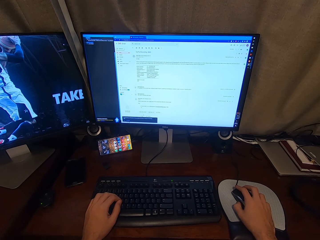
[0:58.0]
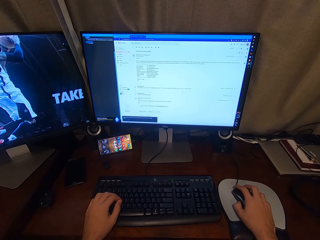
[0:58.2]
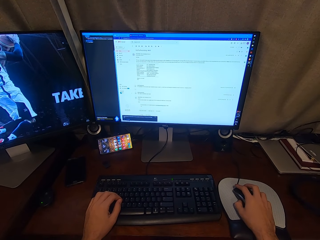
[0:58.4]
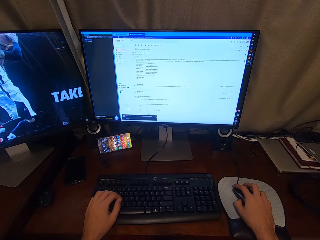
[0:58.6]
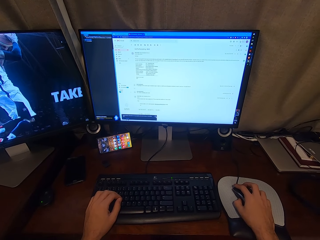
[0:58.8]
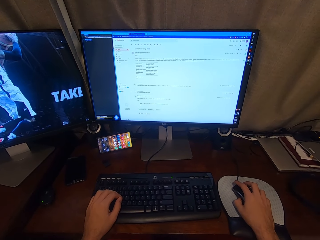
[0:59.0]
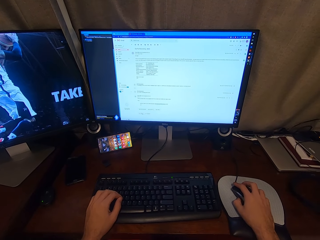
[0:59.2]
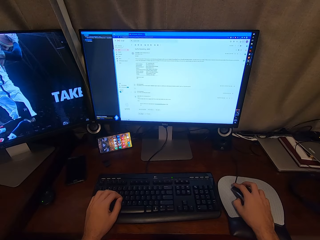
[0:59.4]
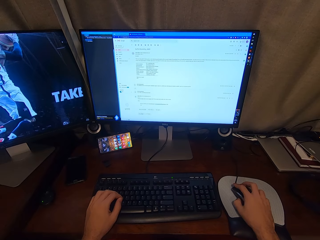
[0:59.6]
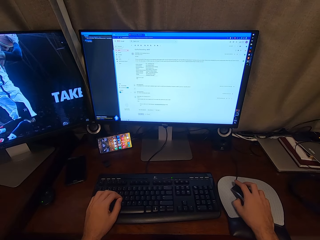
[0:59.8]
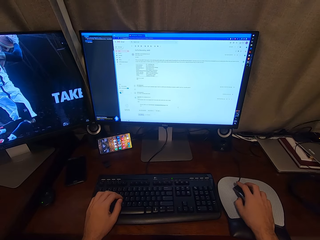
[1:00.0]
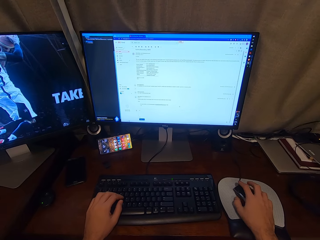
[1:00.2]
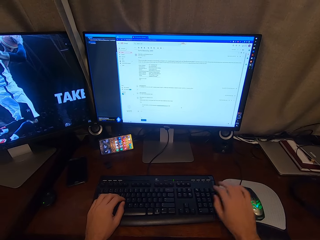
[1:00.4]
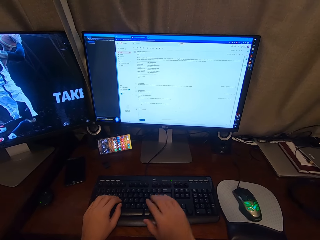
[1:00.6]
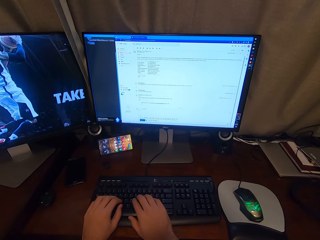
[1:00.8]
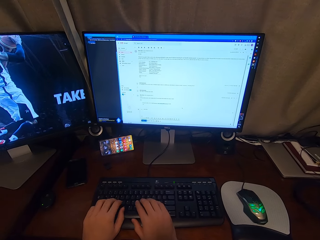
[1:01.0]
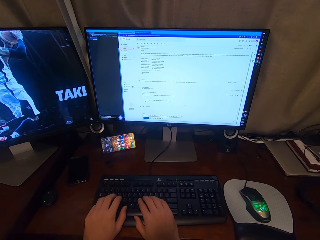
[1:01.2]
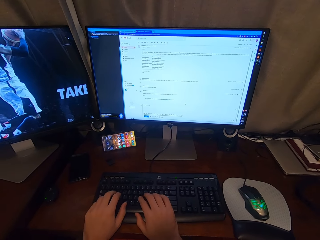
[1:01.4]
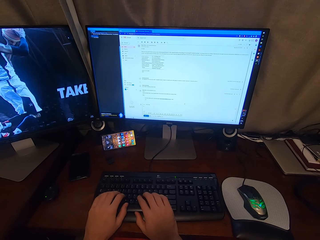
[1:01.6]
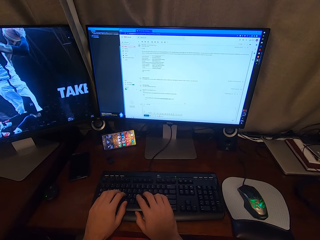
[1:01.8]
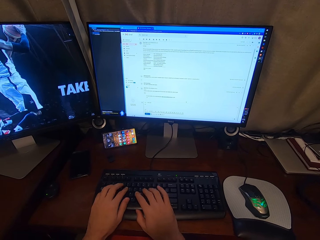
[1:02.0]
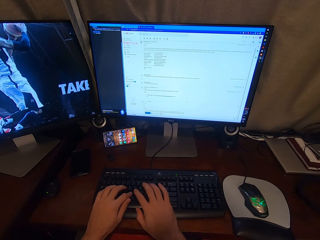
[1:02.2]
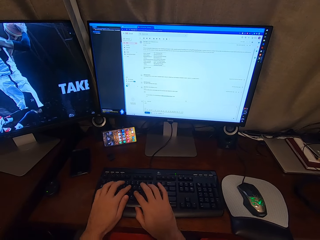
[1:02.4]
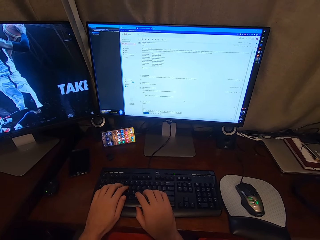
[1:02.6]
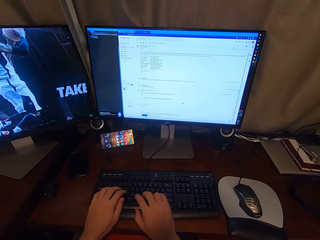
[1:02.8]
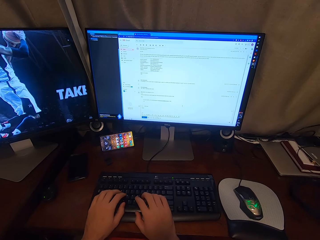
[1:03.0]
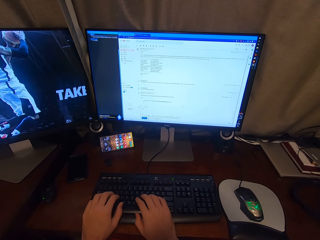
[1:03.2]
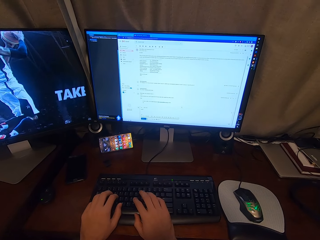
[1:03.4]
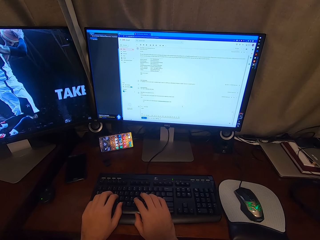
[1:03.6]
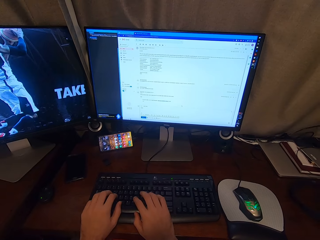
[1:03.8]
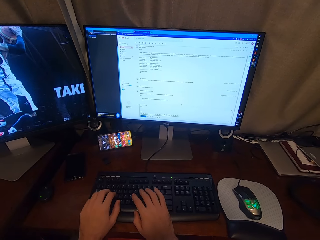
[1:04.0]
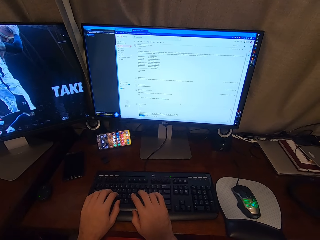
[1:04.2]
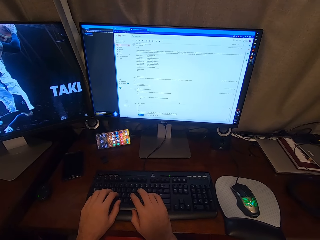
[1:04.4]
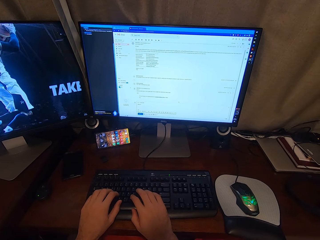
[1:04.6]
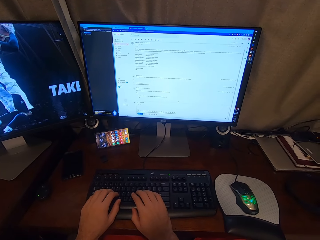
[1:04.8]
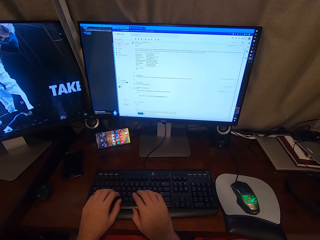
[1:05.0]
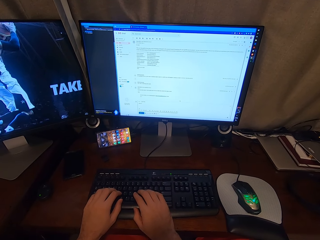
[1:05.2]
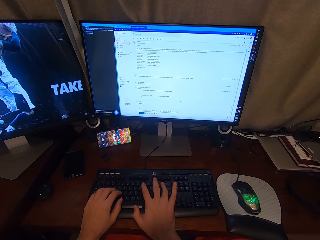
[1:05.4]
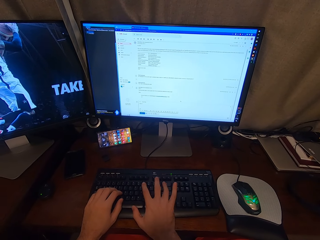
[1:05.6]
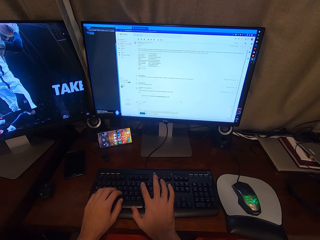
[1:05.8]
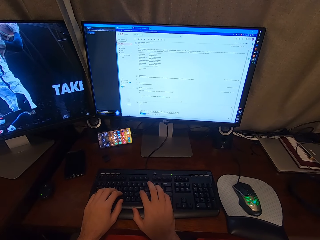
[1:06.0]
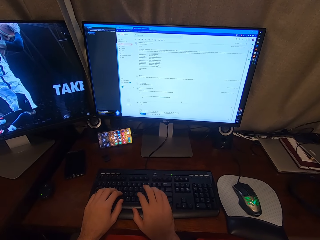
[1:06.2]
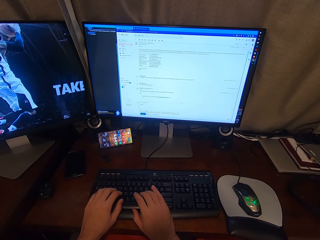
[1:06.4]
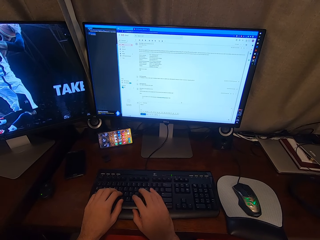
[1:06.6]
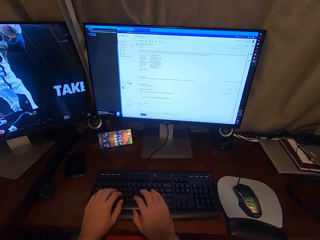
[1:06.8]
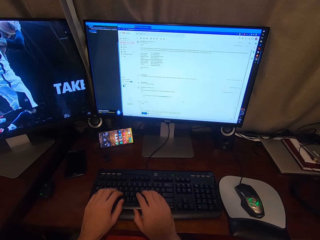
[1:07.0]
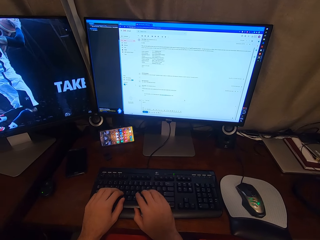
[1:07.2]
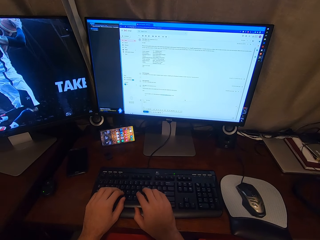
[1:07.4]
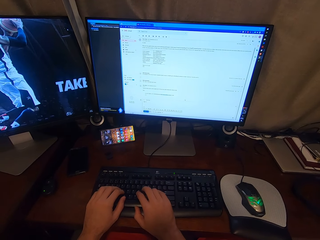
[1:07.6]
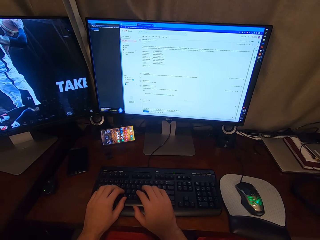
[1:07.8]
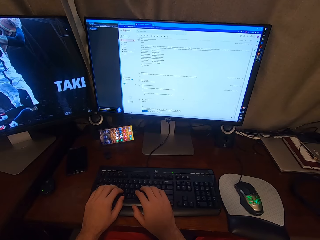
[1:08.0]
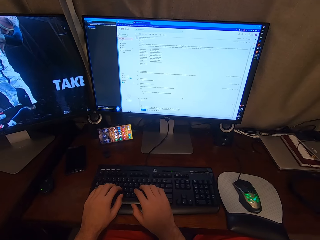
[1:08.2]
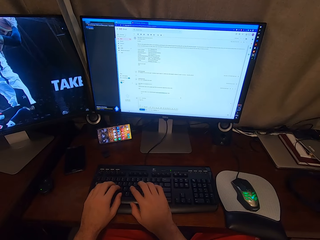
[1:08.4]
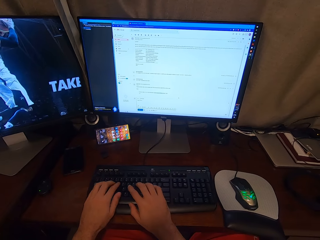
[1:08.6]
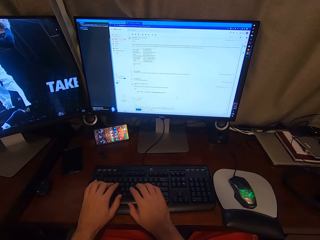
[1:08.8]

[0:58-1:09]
The camera wearer replies to an email. They operate the keyboard of the desktop with both hands.

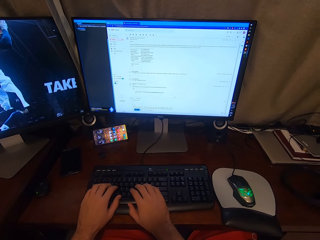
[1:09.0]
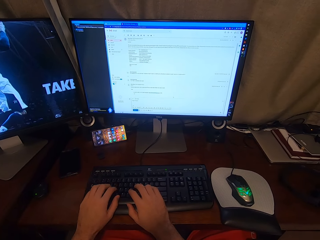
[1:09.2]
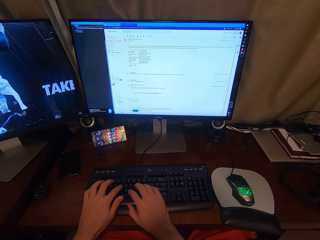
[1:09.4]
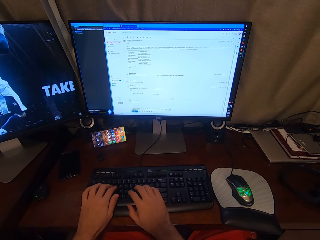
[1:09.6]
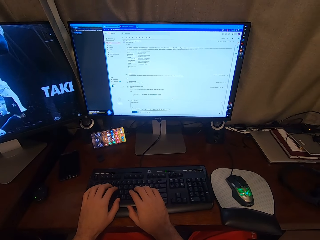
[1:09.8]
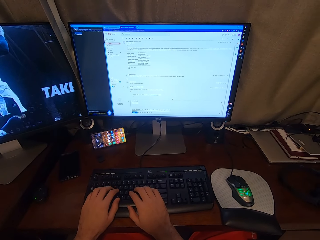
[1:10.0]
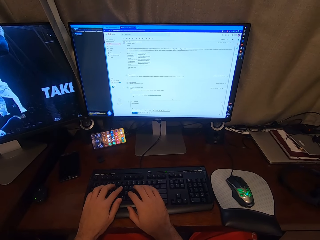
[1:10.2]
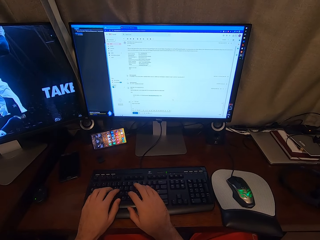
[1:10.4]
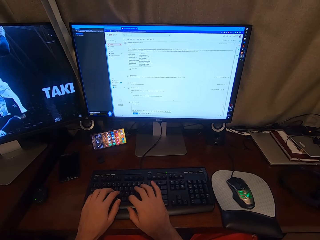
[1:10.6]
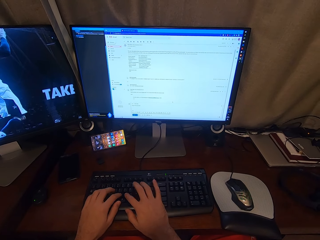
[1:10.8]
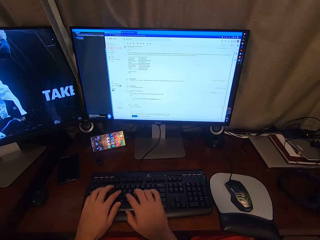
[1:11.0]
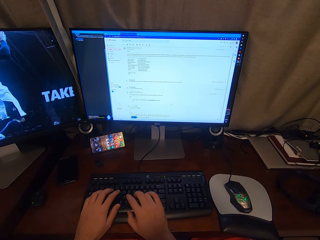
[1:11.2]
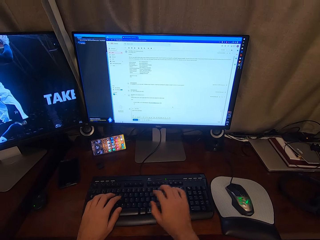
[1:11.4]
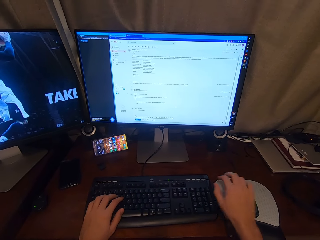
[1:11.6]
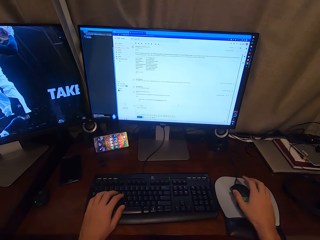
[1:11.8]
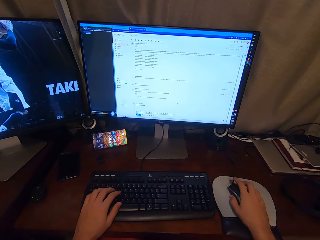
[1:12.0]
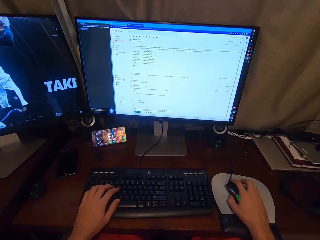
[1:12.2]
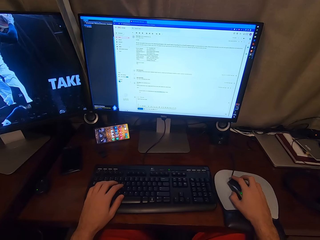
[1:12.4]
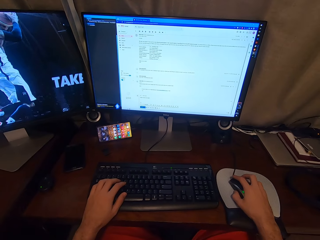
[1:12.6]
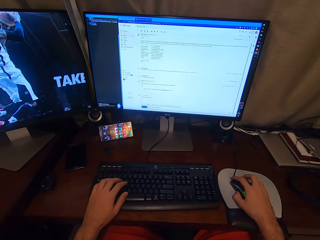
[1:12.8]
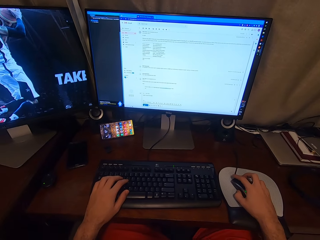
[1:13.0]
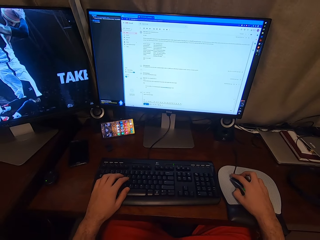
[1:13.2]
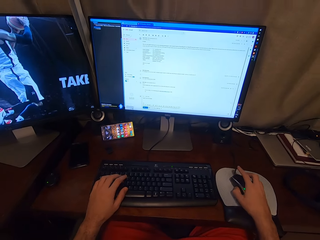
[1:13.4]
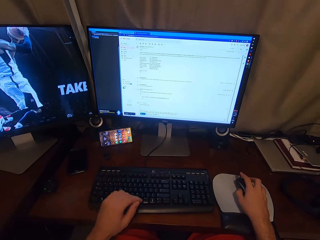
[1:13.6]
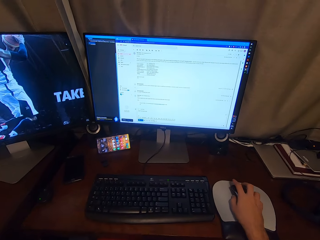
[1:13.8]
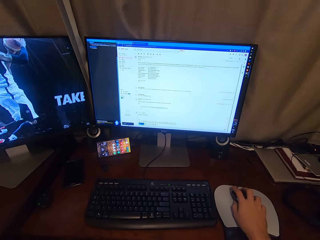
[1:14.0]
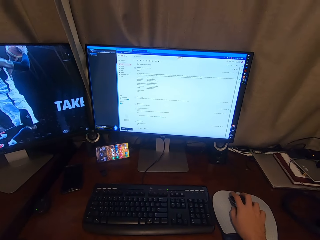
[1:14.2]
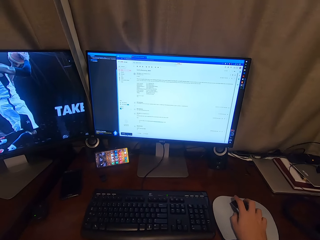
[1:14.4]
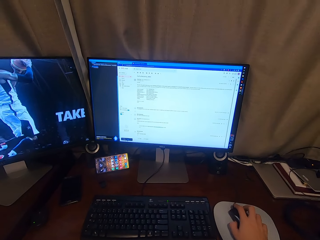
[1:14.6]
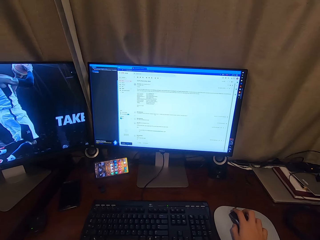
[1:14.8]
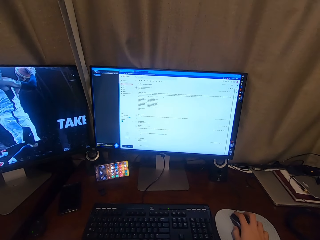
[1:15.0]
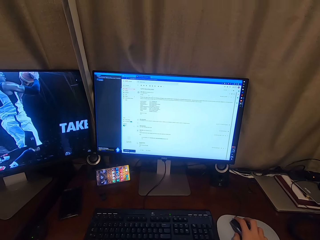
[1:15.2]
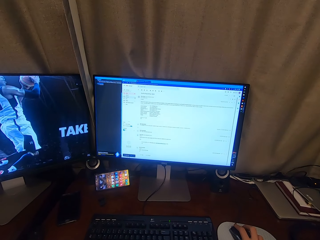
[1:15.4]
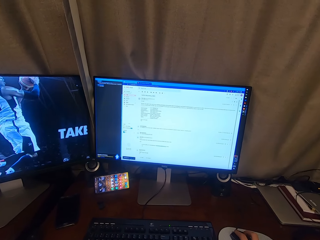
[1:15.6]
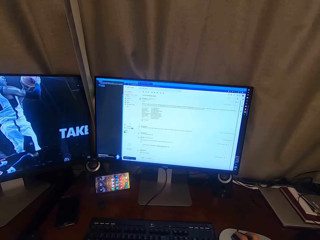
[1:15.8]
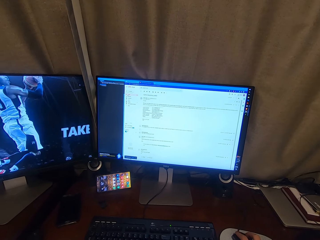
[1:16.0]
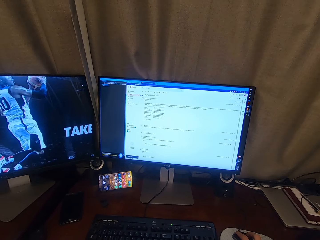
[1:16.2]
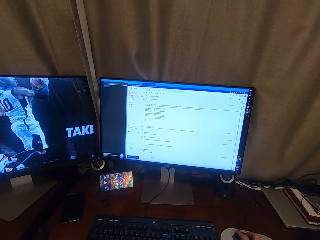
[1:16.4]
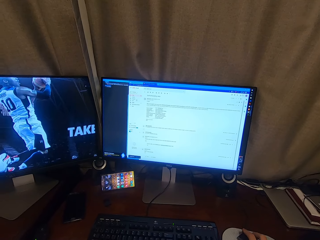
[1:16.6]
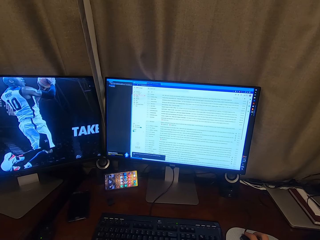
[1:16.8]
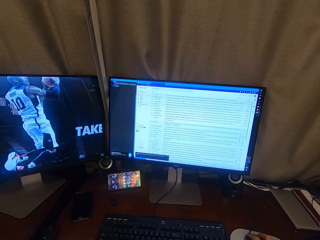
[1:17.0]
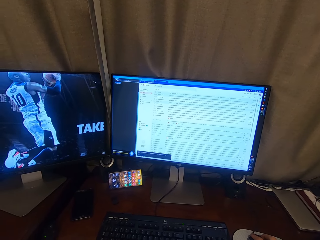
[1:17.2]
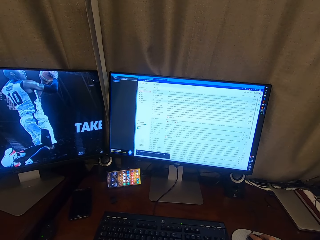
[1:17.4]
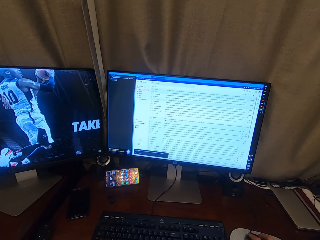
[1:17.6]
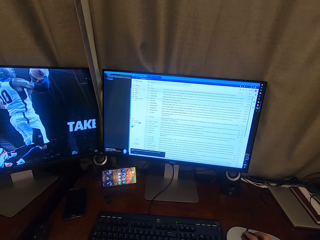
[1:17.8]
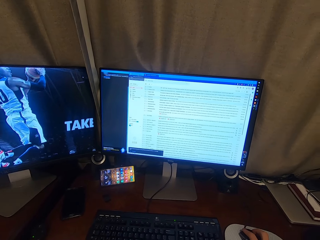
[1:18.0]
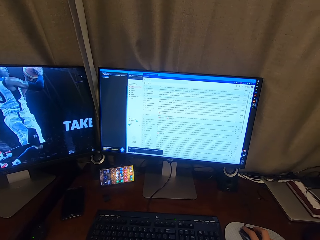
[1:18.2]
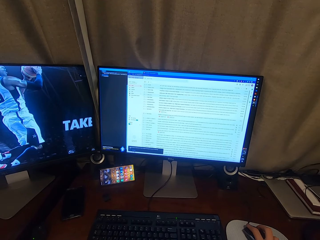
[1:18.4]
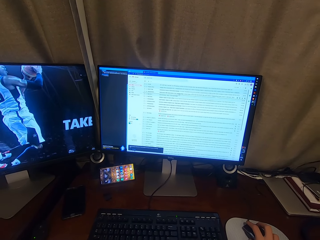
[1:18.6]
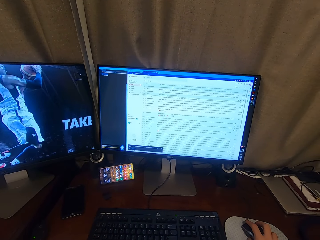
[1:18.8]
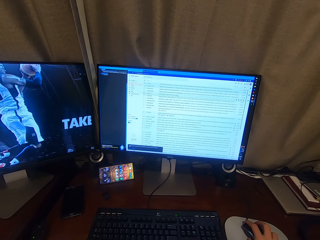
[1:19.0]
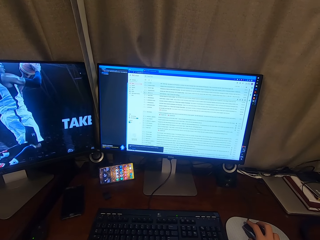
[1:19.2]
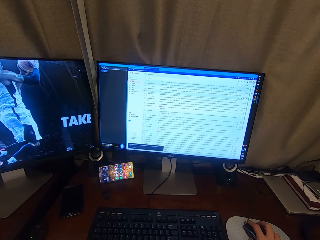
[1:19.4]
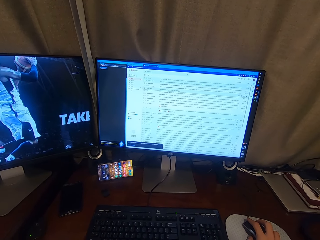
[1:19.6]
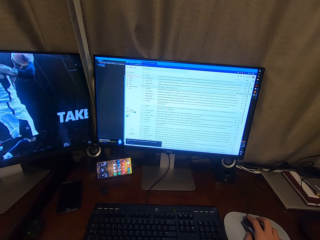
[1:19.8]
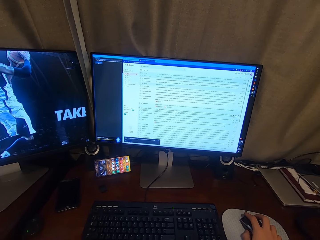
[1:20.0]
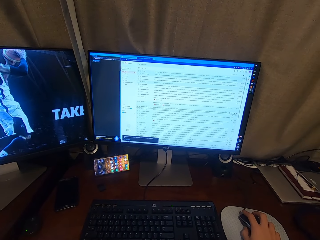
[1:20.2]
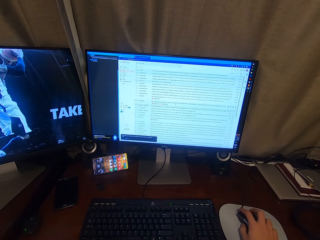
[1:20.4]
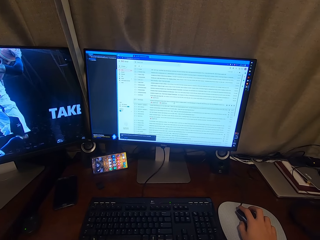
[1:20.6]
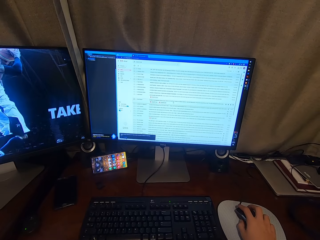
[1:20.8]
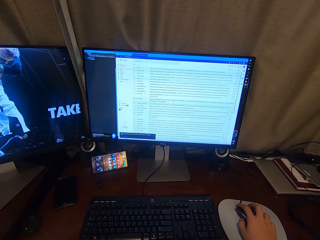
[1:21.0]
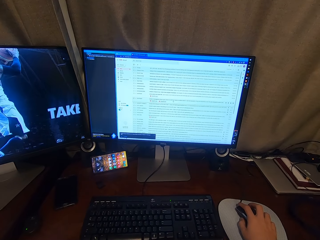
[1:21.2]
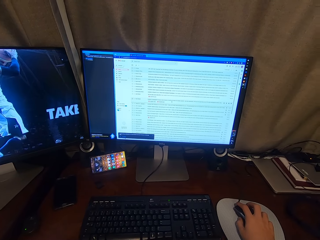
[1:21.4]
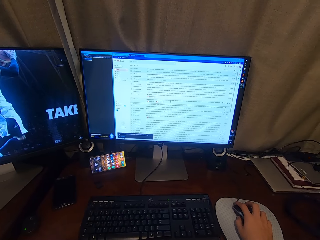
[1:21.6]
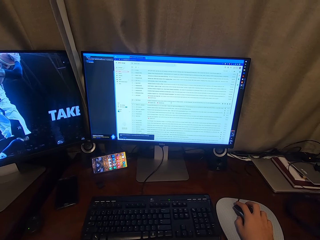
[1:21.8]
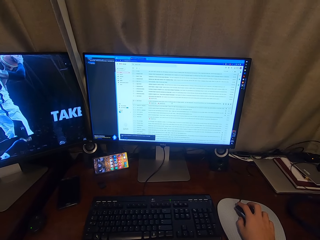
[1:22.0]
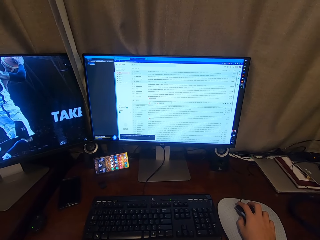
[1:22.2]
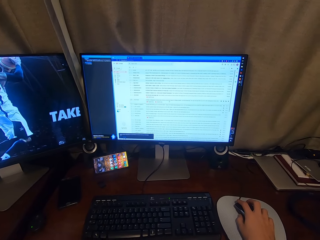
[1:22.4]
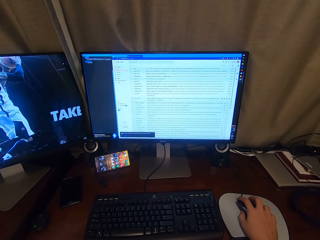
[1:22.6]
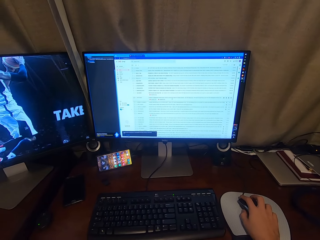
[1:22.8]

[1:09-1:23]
The camera wearer operates the mouse of the desktop with his right hand. He grabs the mouse. He removes his left hand from the keyboard. He sends an email. He looks at the email.
